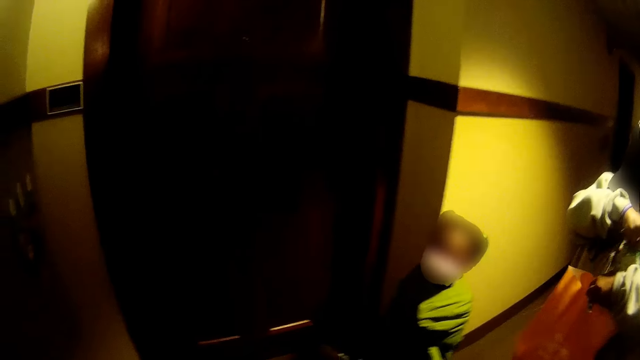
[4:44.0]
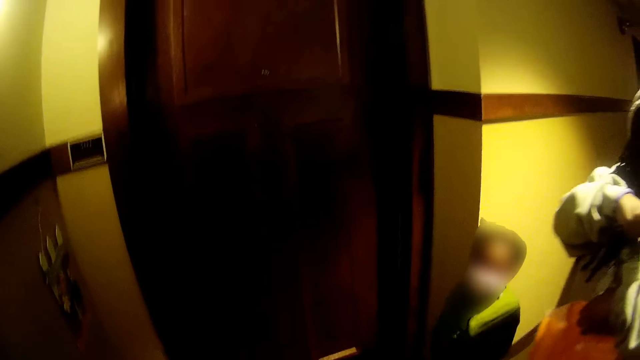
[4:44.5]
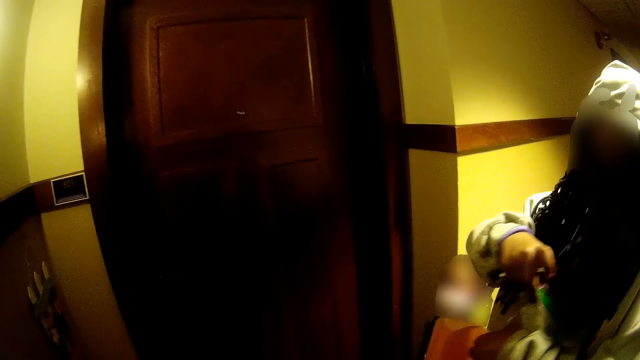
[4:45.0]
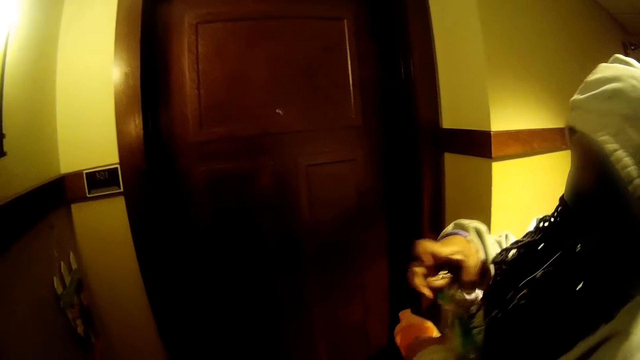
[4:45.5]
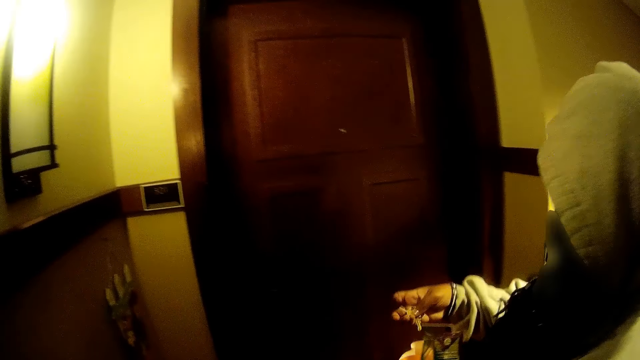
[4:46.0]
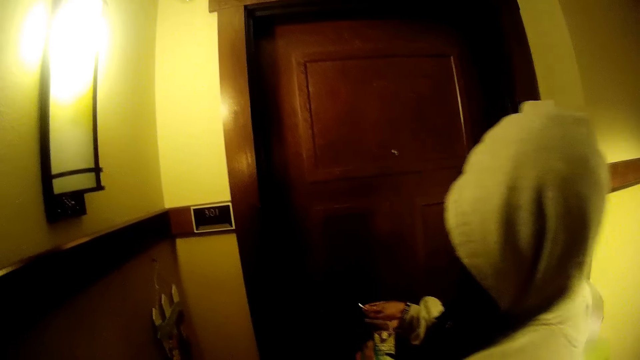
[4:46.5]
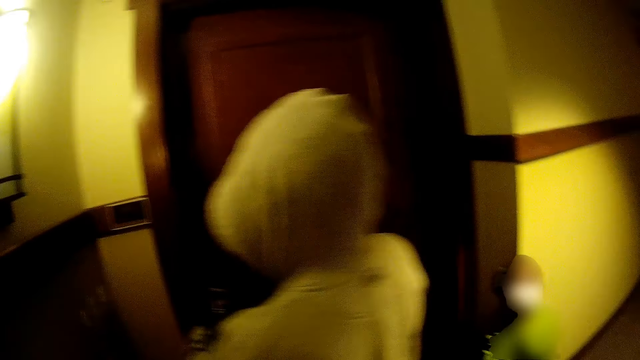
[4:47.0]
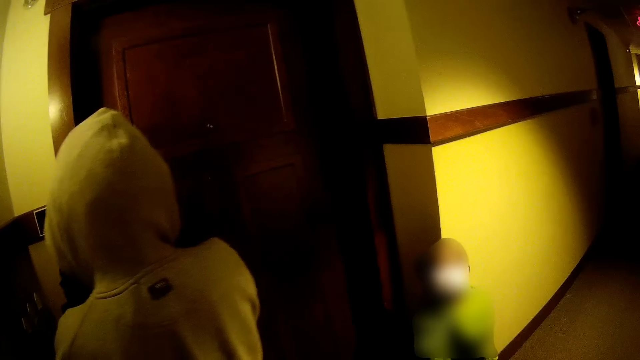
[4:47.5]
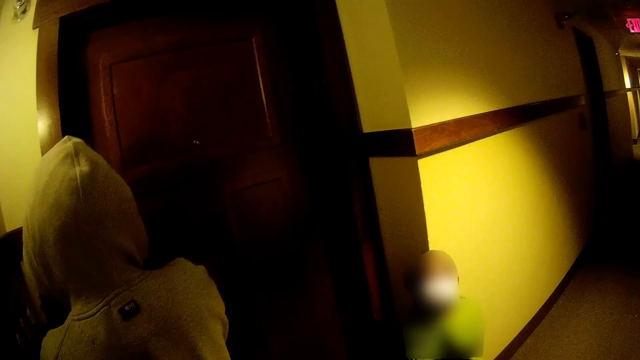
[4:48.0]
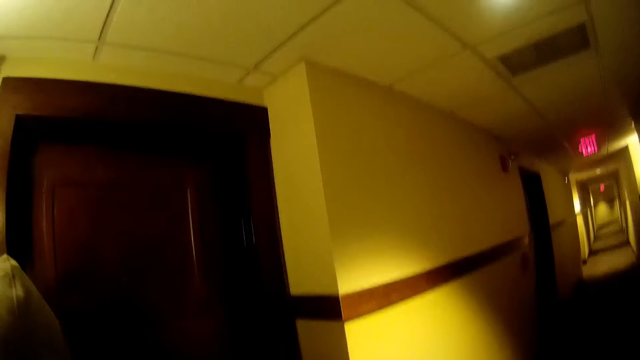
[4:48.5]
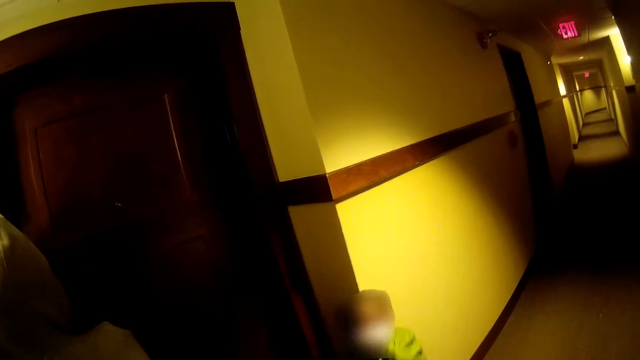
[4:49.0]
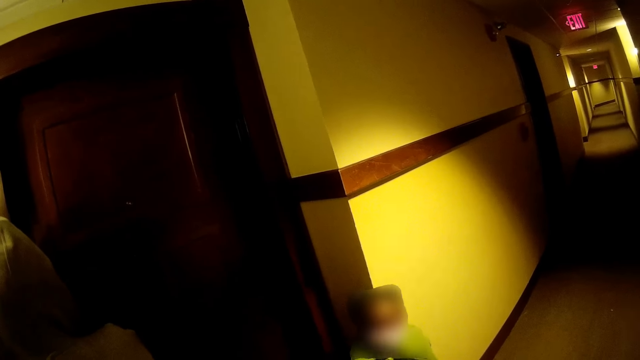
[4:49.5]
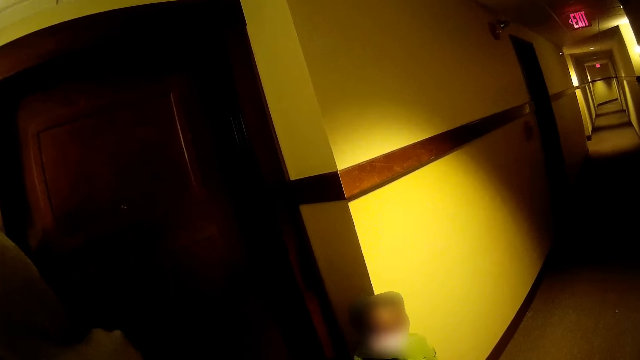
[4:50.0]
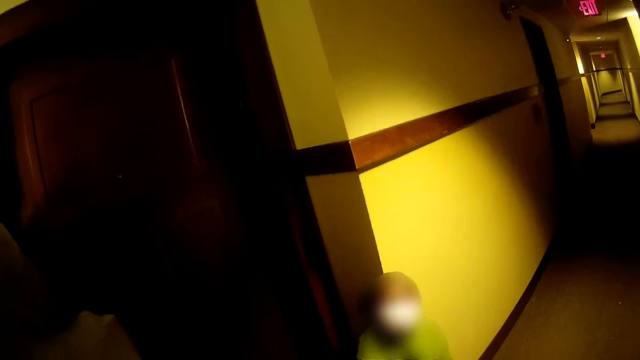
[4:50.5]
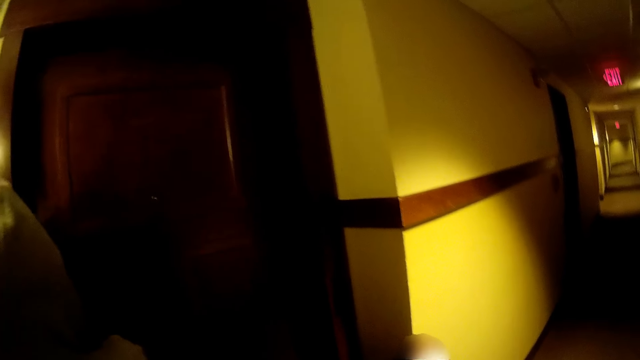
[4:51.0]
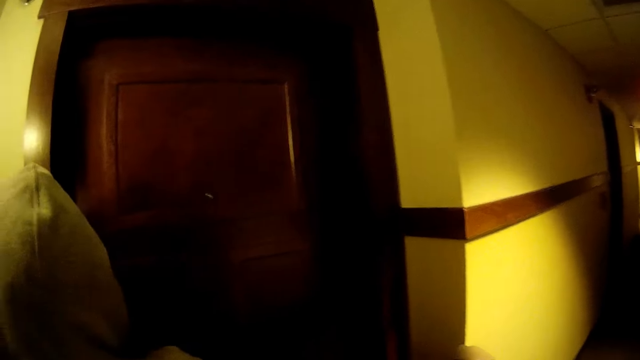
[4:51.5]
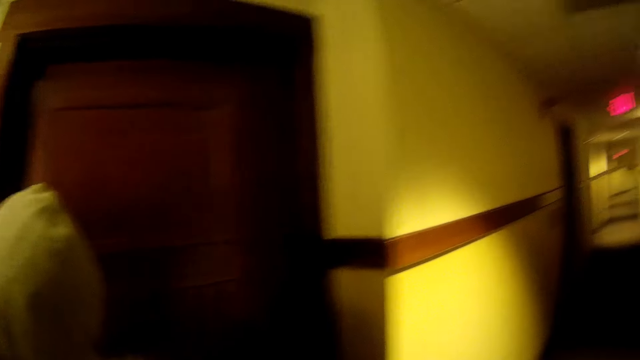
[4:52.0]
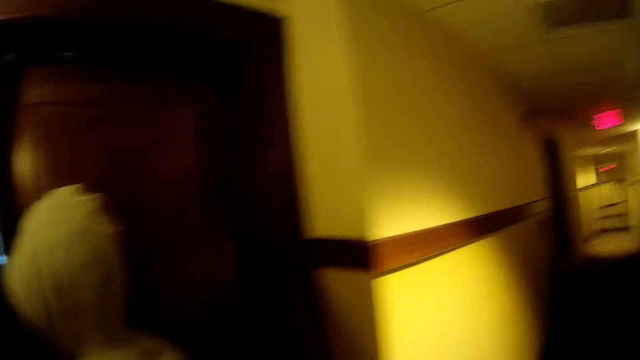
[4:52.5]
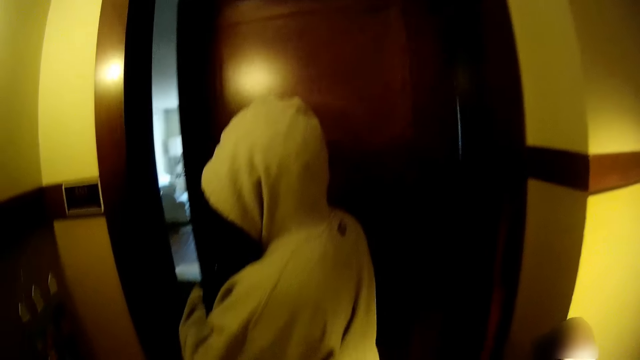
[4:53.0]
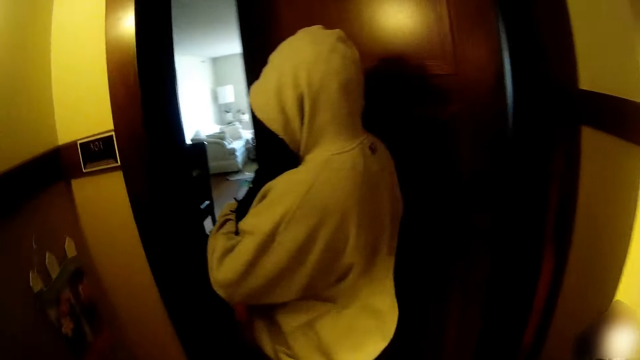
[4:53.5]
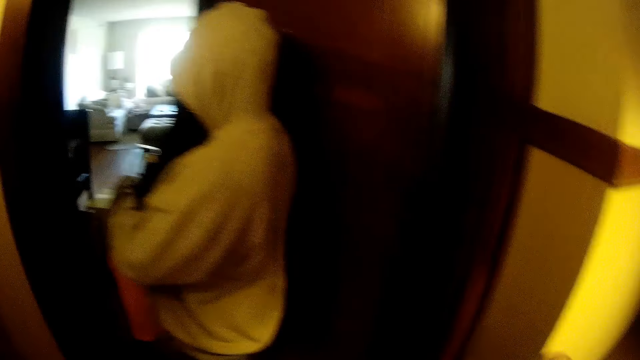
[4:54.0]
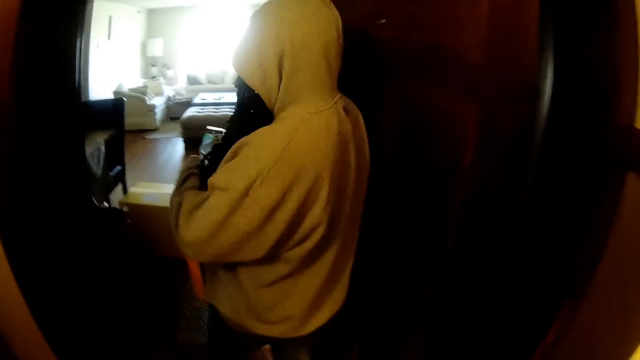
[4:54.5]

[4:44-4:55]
A girl takes out a key from a purse with her right hand. The camera wearer holds the key and inserts the key in a door. A woman unlocks the door with the key in her right hand. The camera wearer looks through a corridor. The woman opens the door with her right hand. The camera wearer interacts with the girl. They open the door.

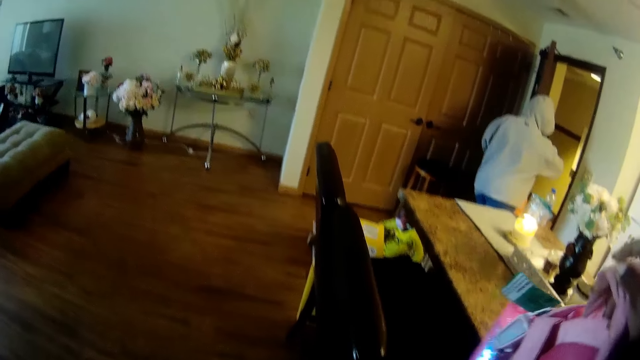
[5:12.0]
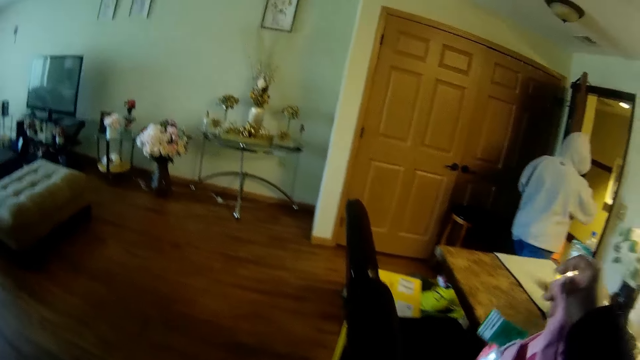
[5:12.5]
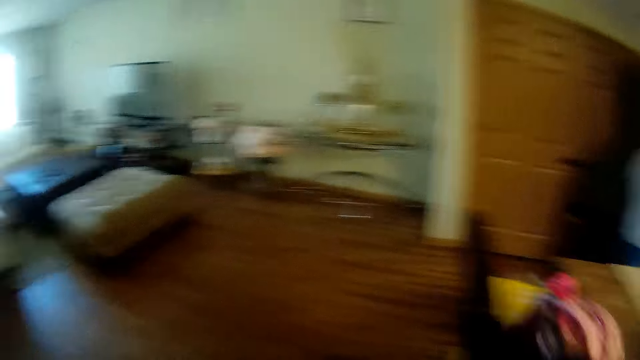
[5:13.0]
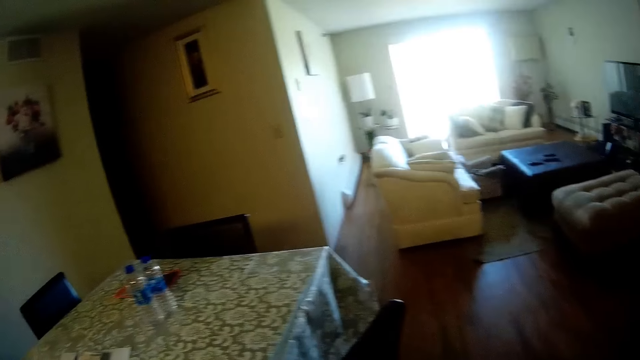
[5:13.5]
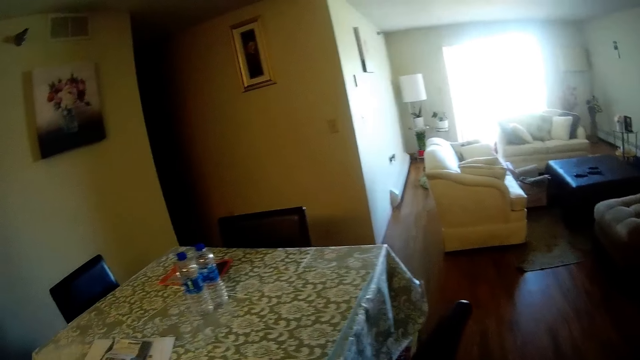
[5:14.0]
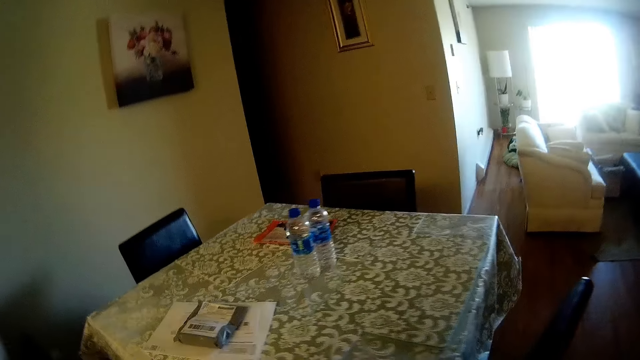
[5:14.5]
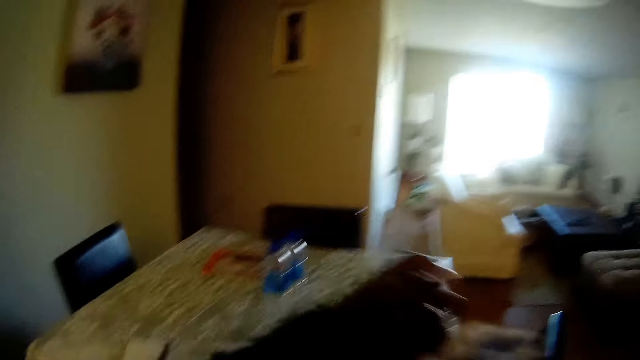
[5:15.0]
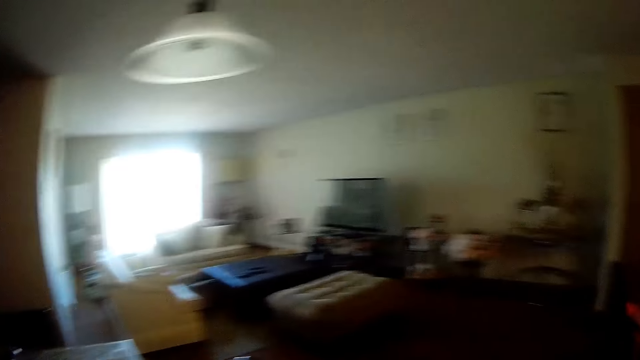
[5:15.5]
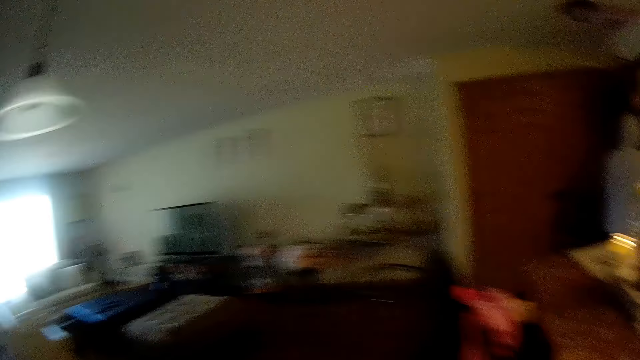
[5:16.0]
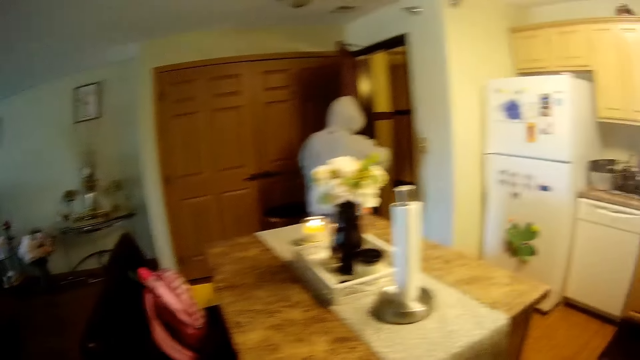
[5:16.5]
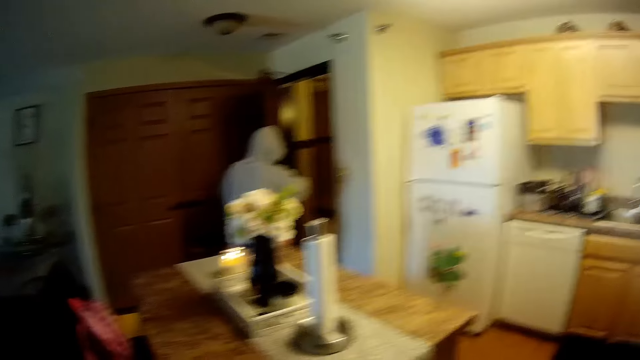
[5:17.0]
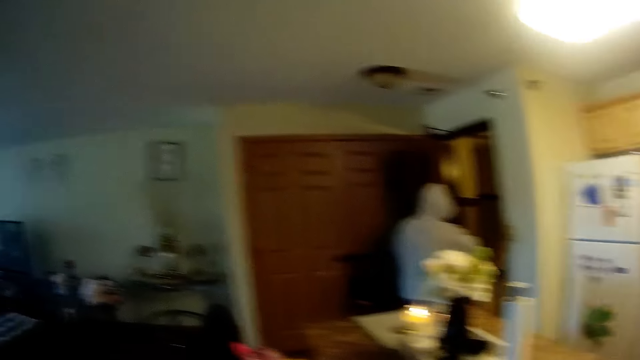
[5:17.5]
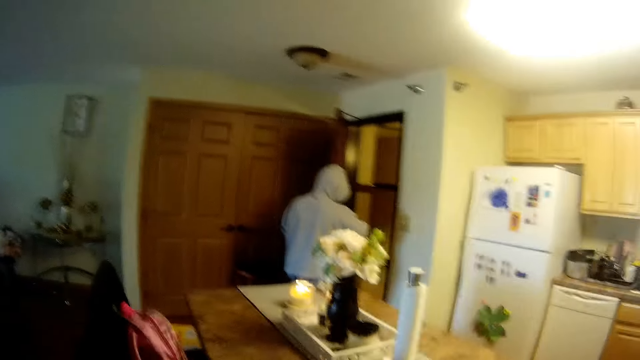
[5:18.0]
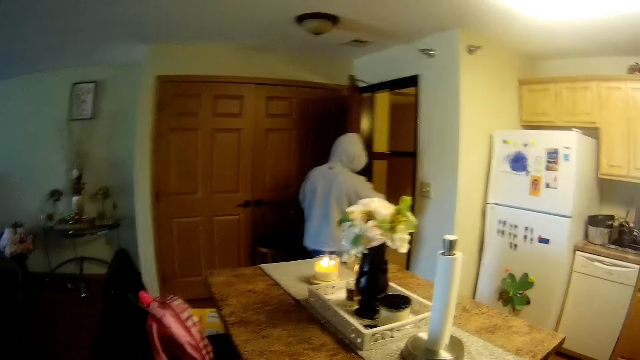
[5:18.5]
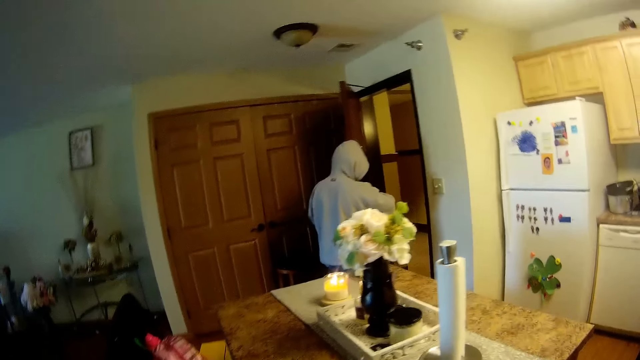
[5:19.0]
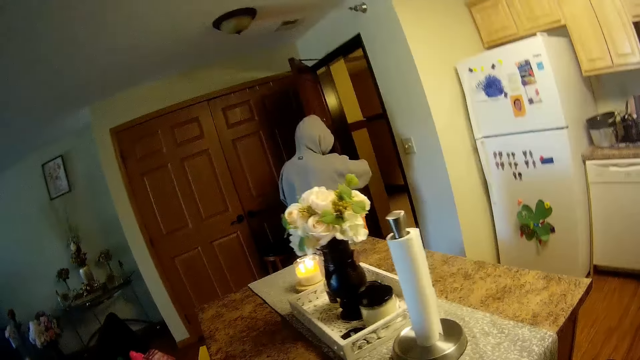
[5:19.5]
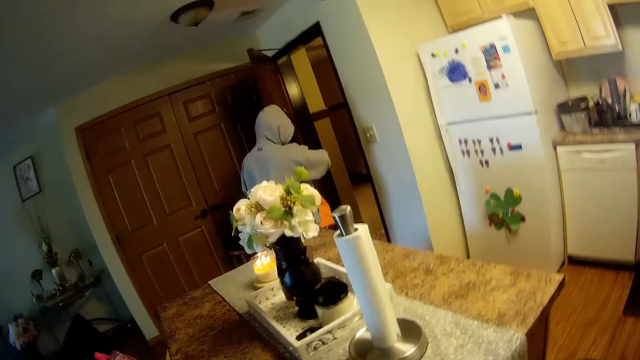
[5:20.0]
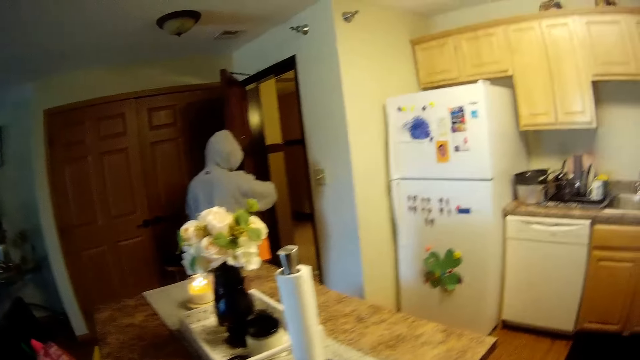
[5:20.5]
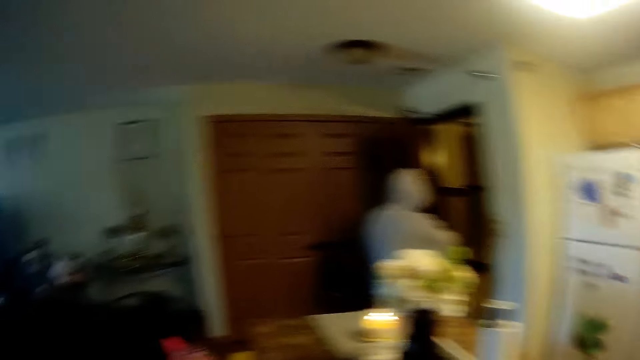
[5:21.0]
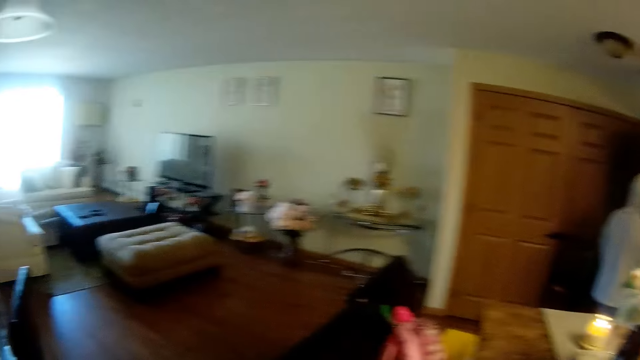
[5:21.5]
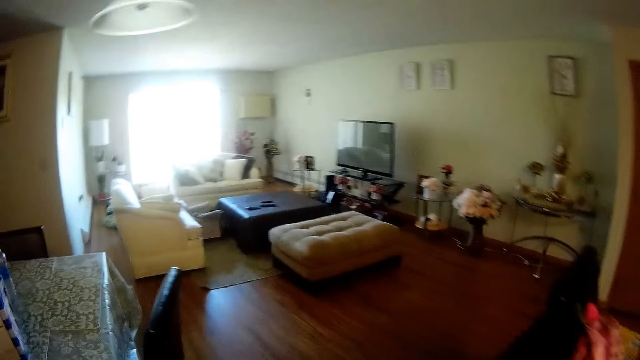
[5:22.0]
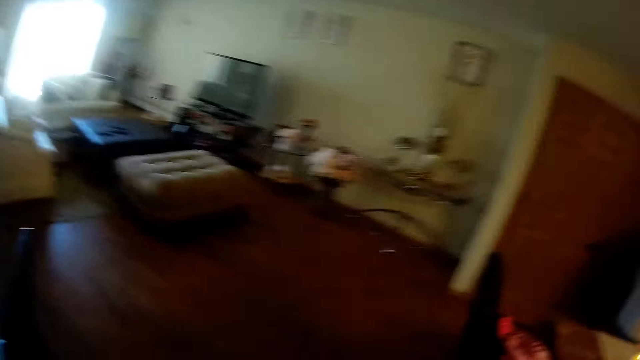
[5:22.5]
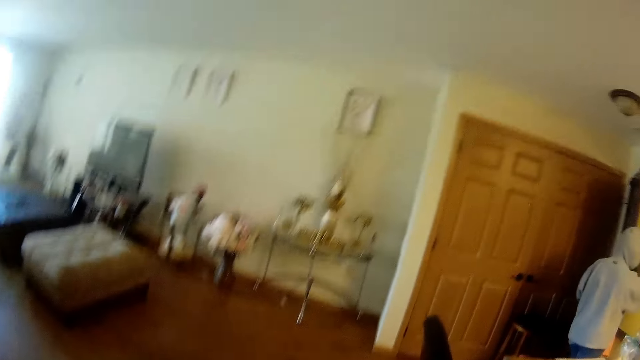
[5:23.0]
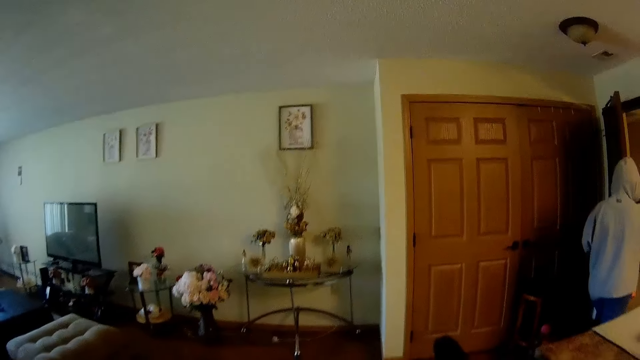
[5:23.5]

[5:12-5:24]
The camera wearer puts something on a table. She drops a bag on a chair with her right hand. She walks towards the table. She drops a cloth on the table with her right hand. She looks around in a room. She converses with a child.
